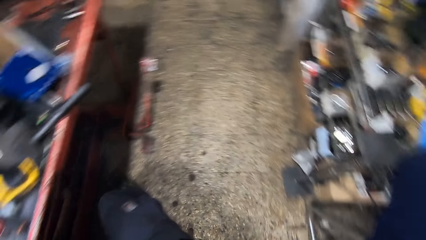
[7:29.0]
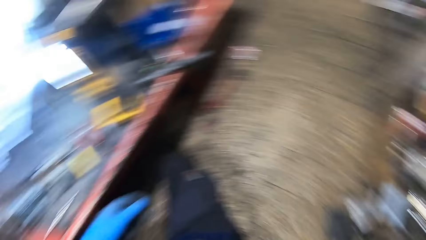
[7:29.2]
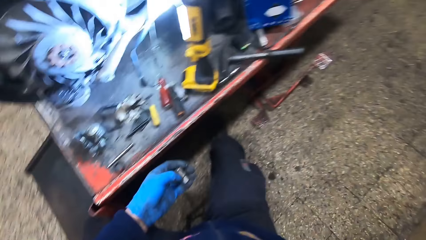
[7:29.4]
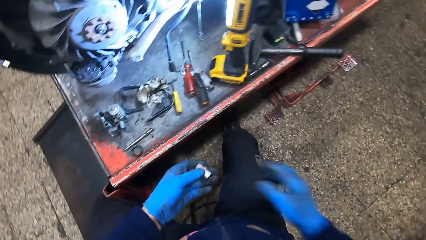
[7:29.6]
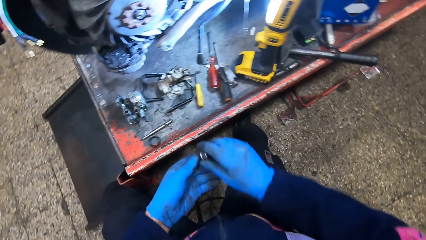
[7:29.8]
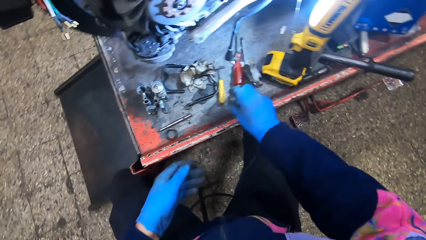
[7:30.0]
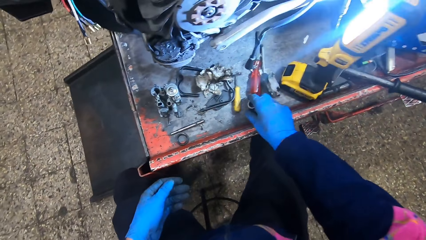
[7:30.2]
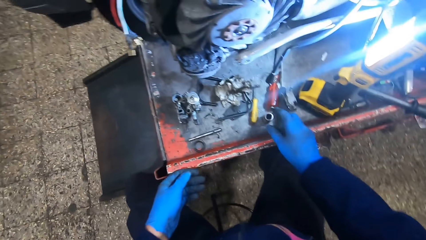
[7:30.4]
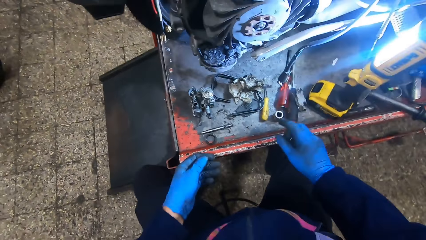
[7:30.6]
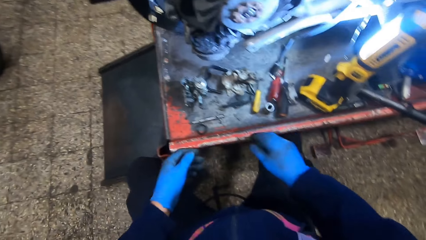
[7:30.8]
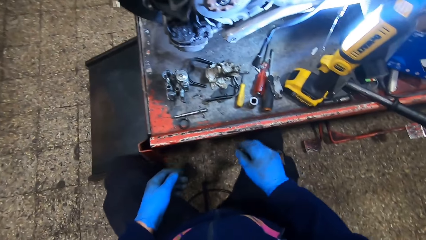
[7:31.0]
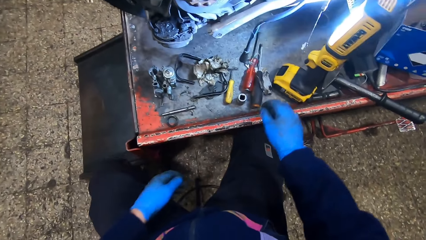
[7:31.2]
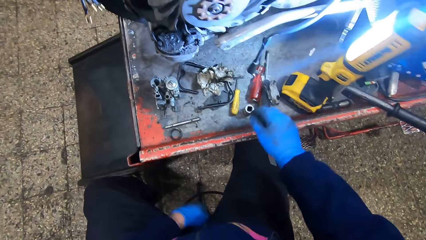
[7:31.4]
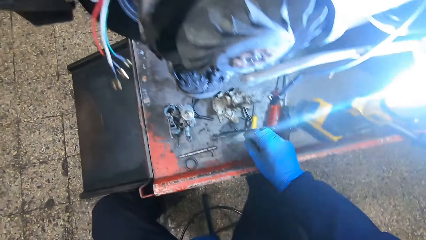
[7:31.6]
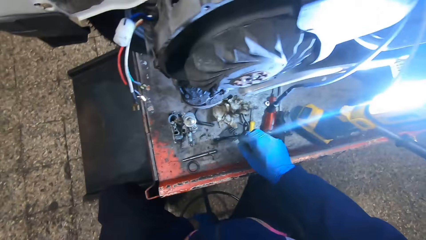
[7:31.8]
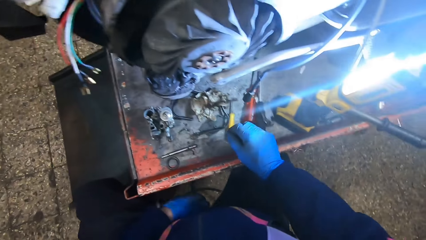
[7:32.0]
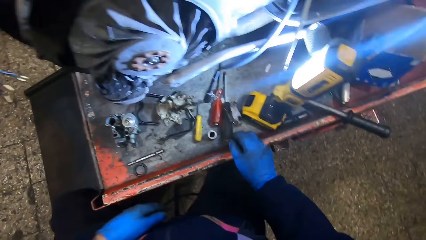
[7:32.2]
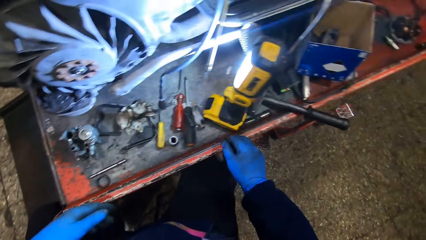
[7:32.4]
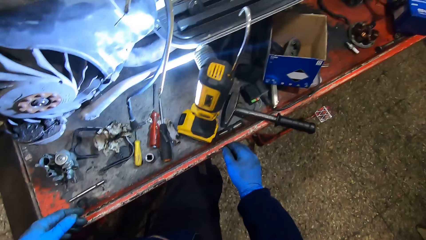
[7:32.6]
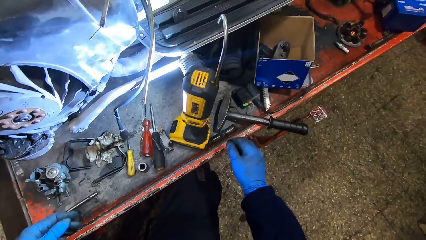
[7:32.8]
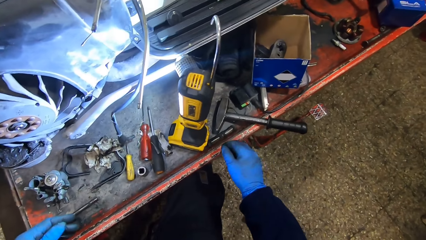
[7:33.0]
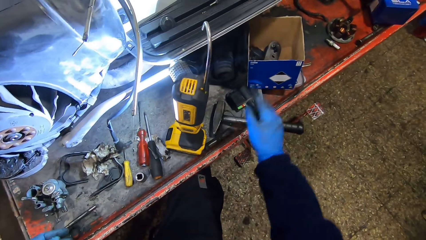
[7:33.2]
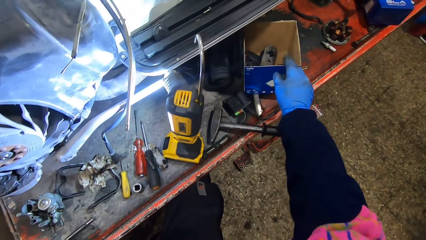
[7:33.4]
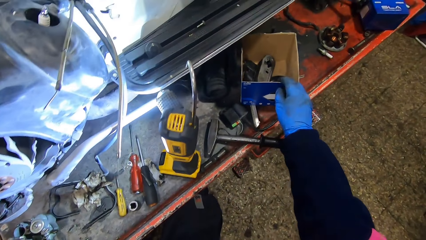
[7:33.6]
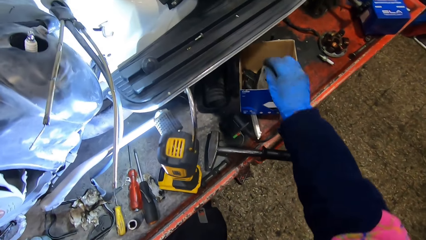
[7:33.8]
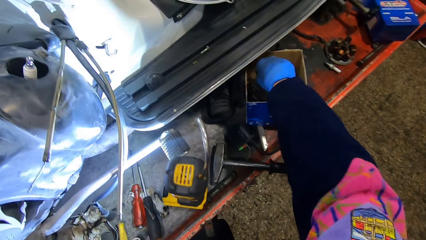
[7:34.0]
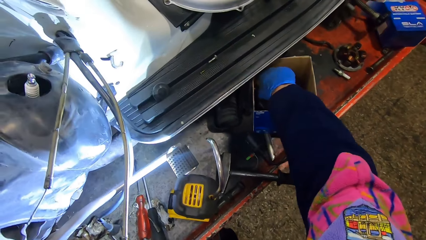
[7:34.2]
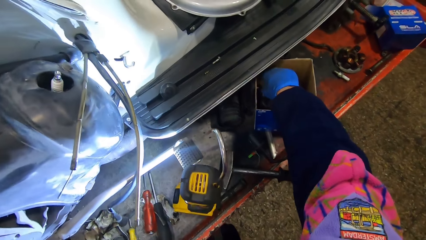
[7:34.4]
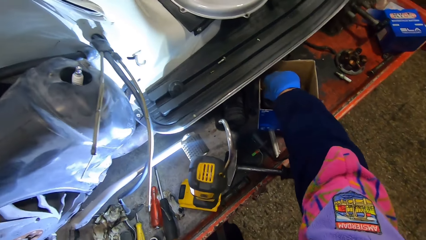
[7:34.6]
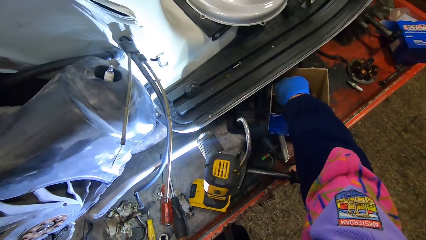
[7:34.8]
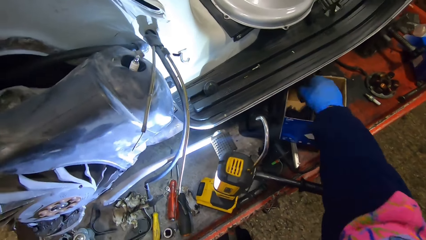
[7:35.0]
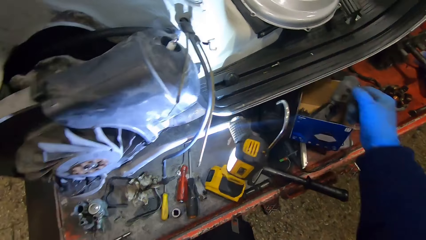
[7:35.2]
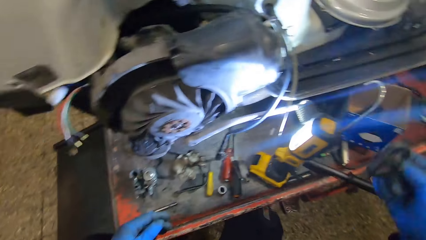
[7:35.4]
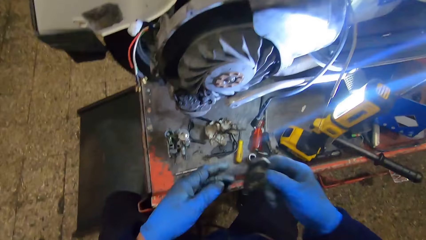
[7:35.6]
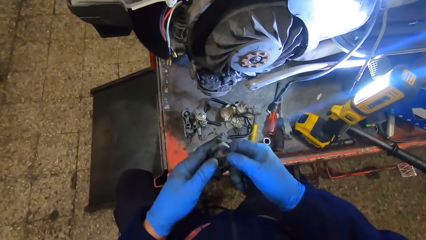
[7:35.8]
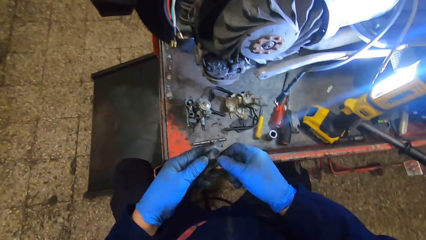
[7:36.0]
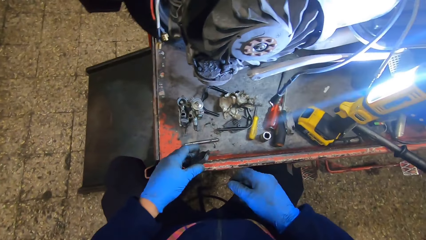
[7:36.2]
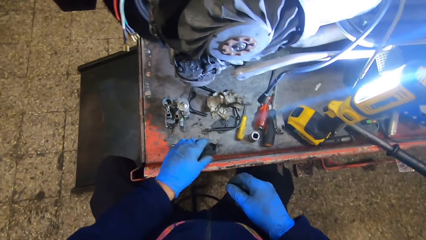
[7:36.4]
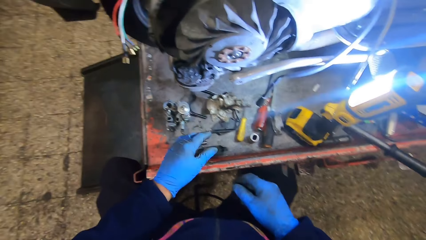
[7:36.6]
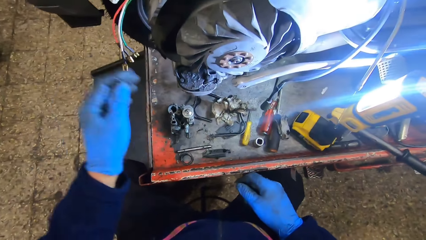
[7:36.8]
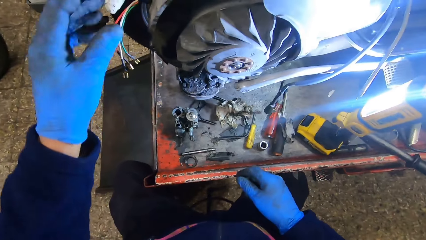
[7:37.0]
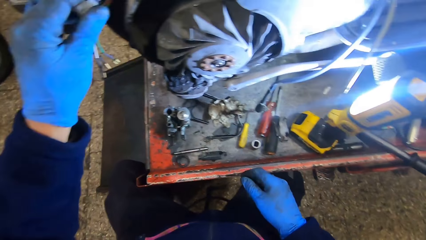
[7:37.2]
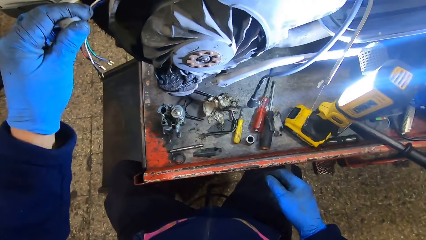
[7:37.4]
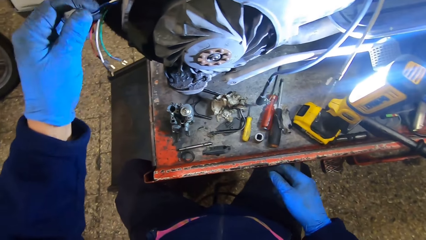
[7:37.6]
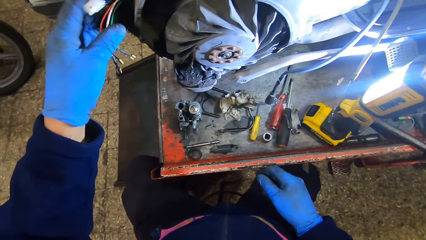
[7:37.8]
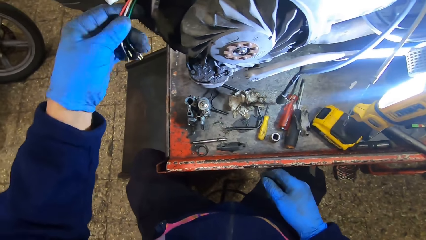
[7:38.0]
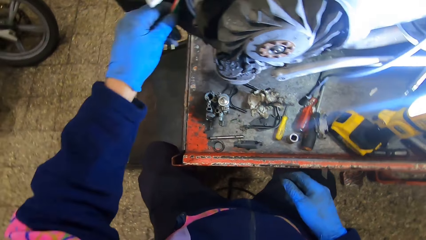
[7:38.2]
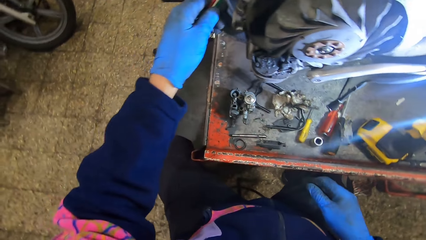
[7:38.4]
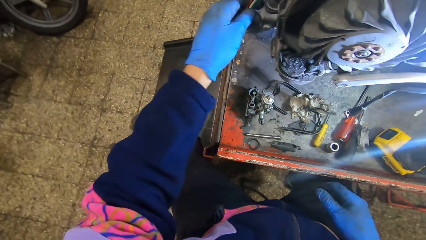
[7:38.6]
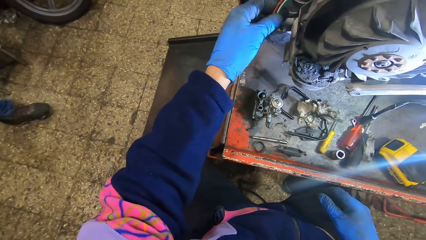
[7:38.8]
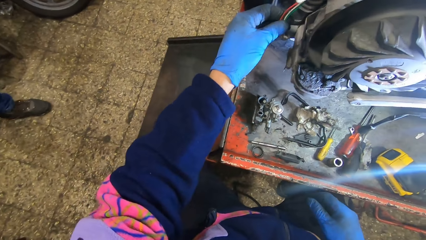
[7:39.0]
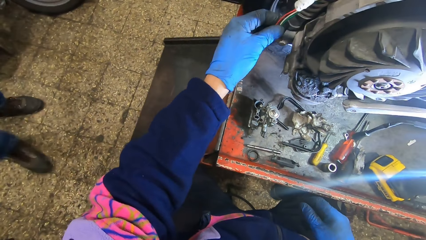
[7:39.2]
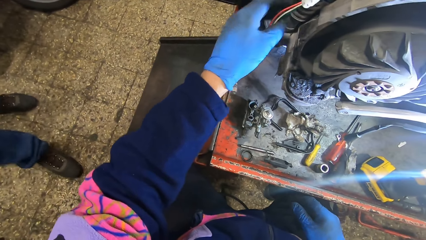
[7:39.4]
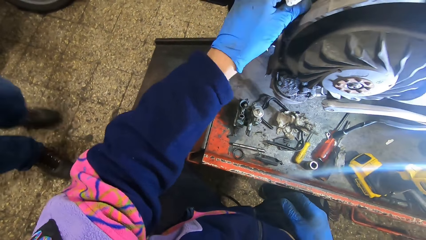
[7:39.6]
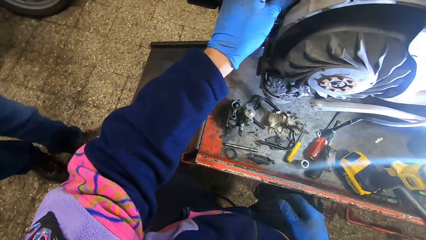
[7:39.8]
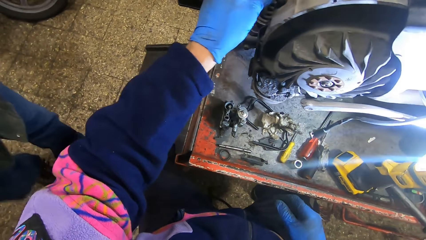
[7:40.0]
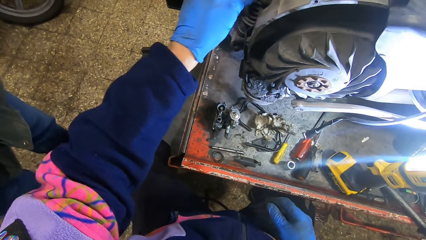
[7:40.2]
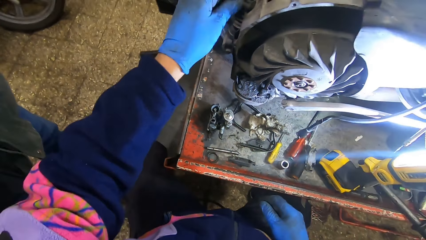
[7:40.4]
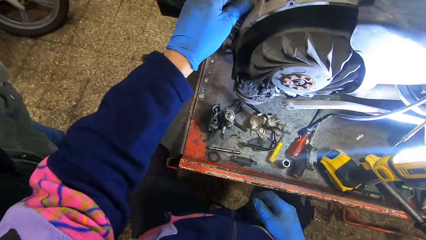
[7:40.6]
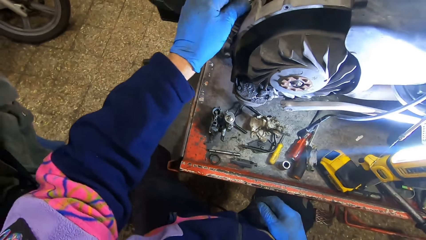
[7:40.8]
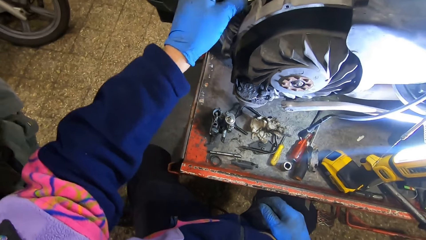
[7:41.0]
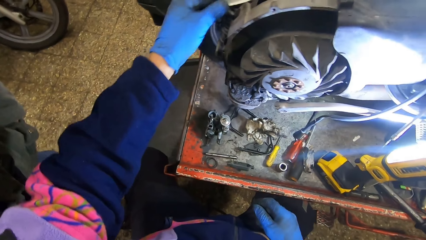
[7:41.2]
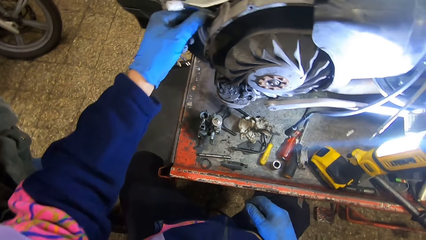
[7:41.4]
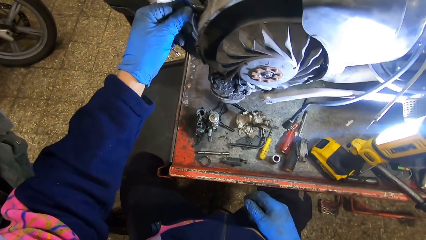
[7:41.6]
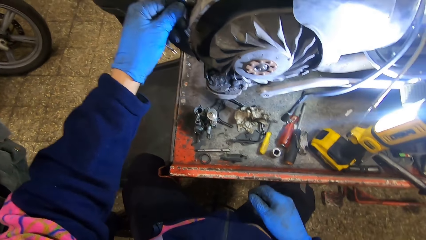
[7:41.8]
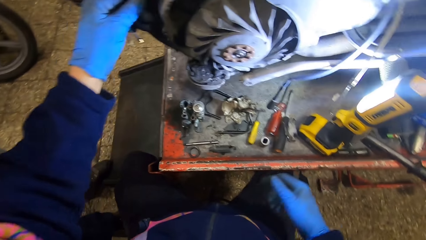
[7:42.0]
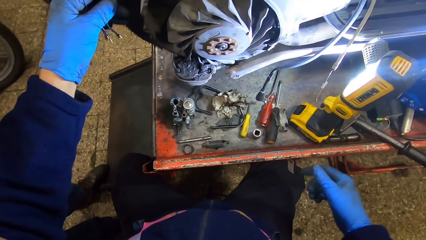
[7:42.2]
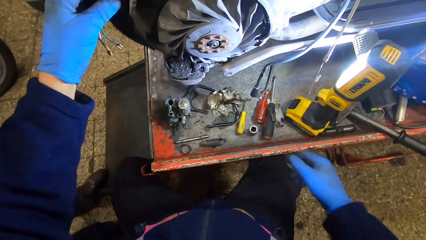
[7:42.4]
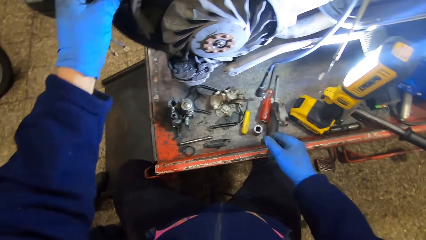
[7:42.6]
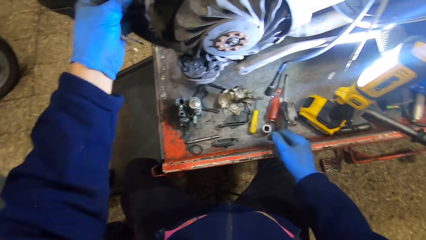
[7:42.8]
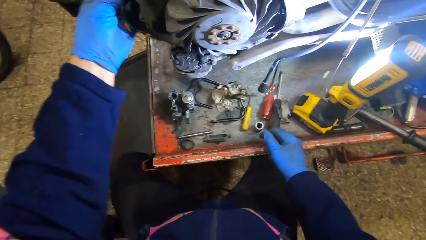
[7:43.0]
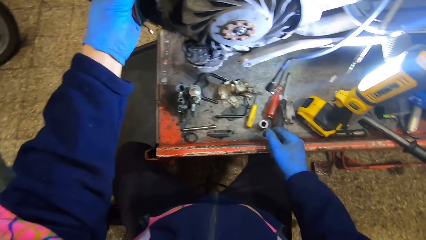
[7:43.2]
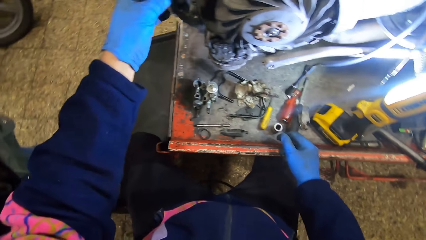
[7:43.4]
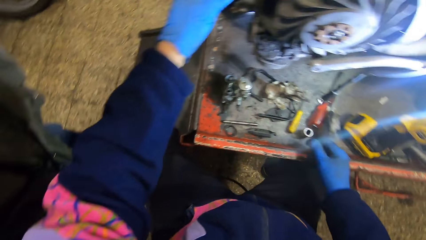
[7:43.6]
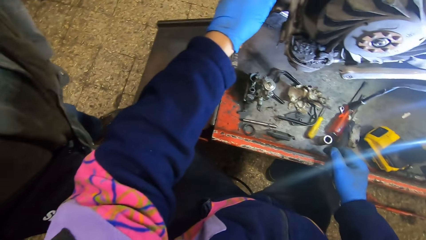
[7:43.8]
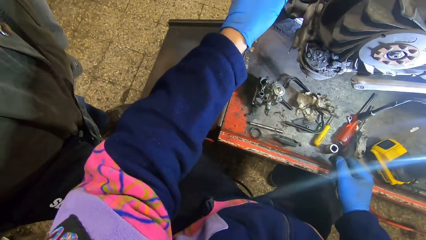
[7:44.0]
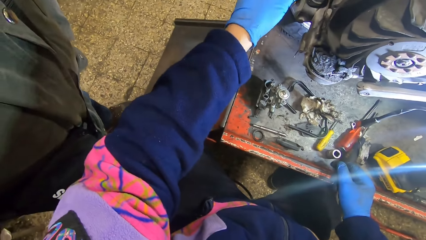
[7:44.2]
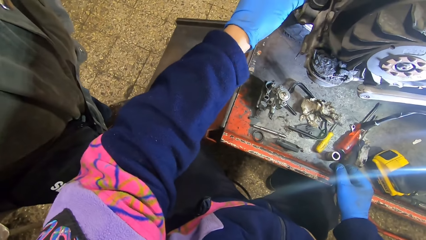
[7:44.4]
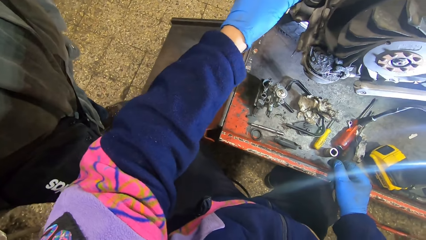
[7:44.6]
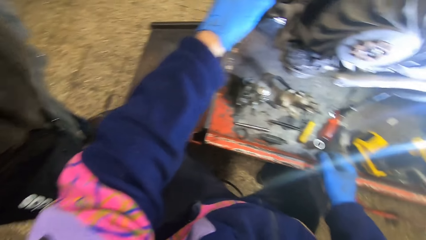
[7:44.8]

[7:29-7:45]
The camera wearer transfers the nut socket from his left hand to his right hand. He drops the nut socket on the metal workbench with his right hand. He holds a blue carton with his right hand. He removes a brake pad from the blue carton with his right hand. He transfers the brake pad from his right hand to his left hand. He drops the brake pad on the metal workbench with his left hand. He touches the magneto coil cable. He pulls the cable wires with his left hand. A person walks in the workshop.
